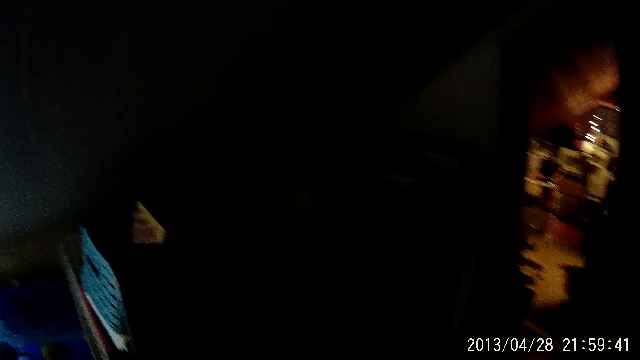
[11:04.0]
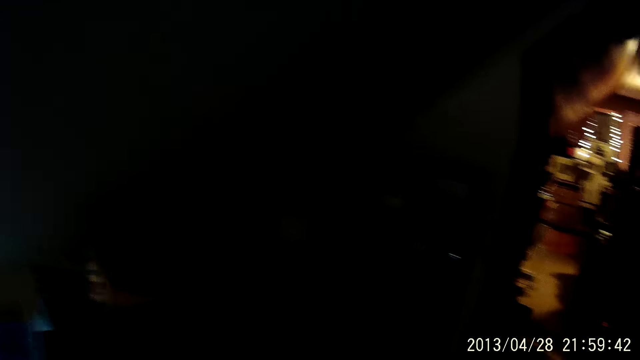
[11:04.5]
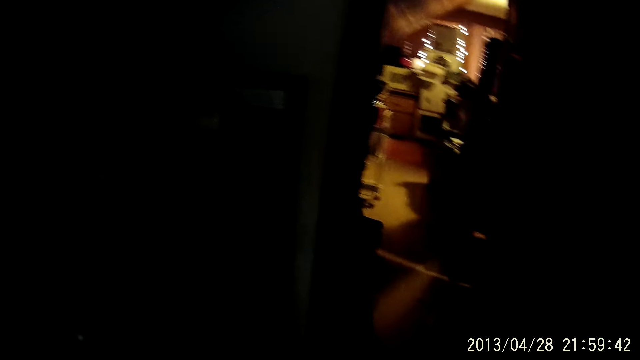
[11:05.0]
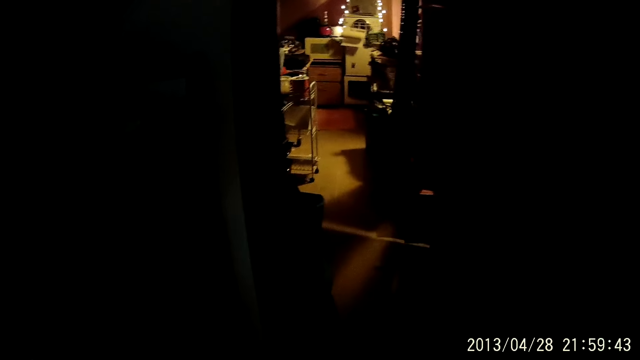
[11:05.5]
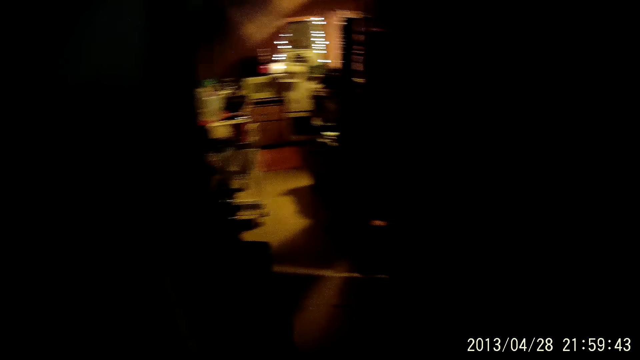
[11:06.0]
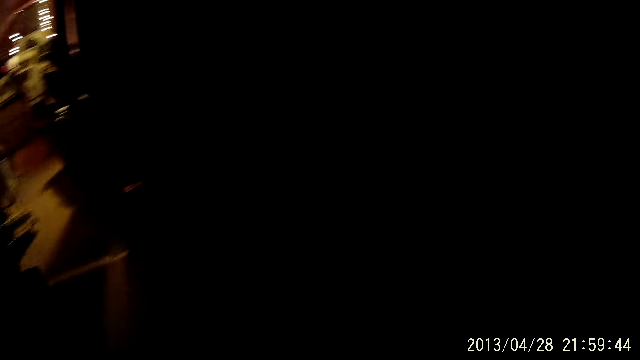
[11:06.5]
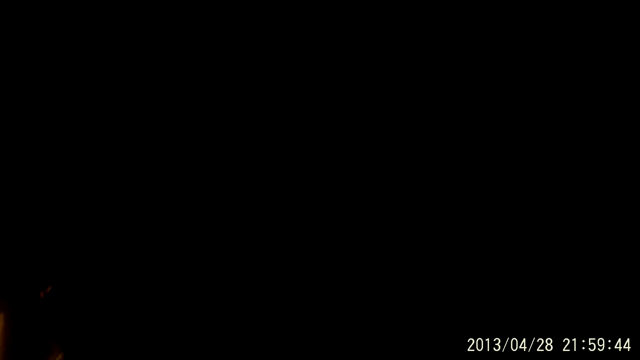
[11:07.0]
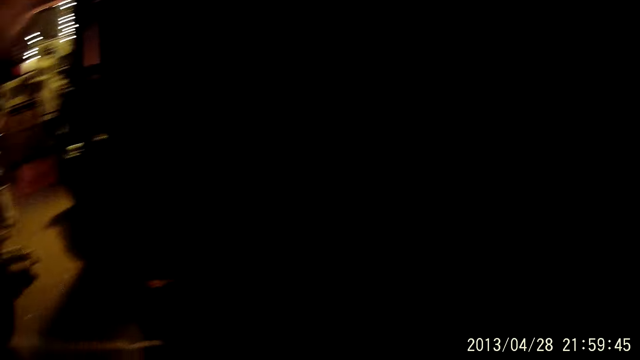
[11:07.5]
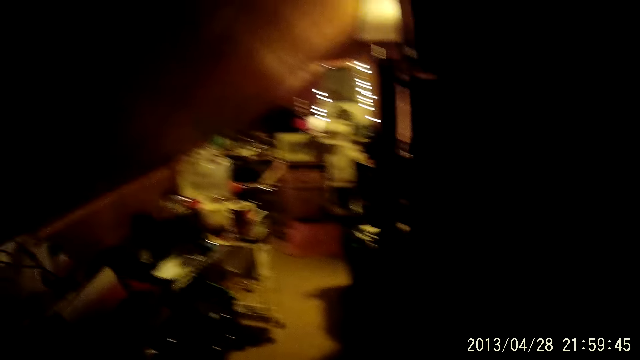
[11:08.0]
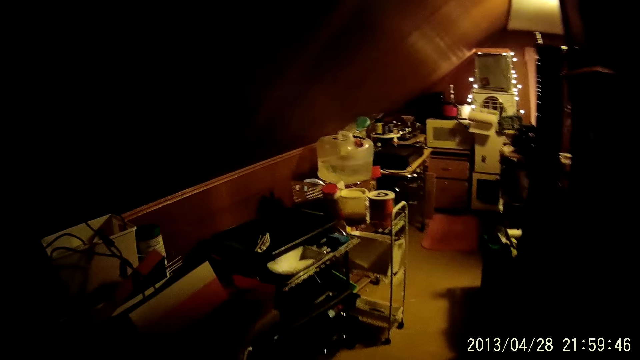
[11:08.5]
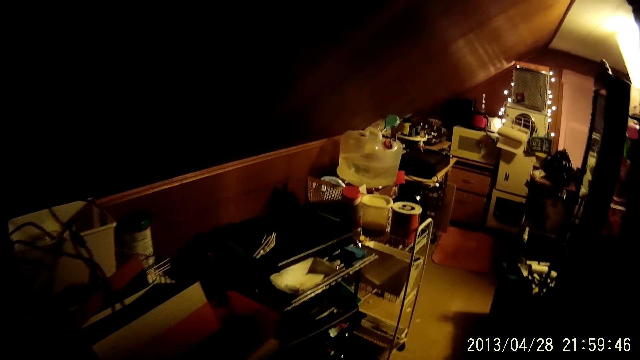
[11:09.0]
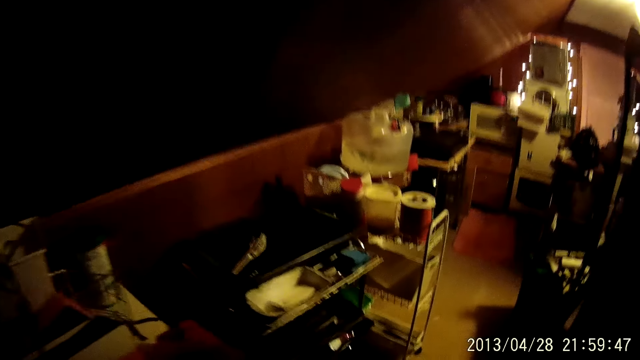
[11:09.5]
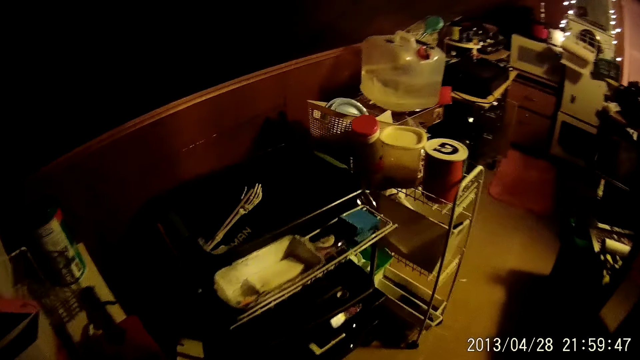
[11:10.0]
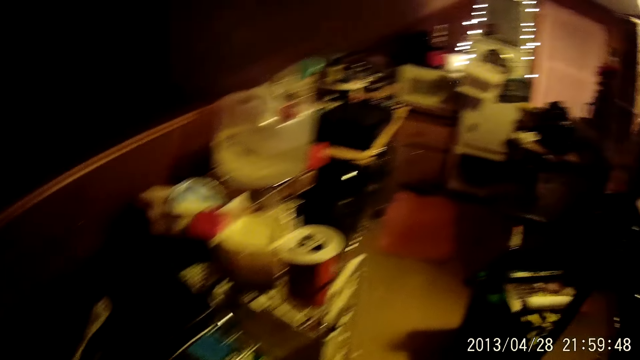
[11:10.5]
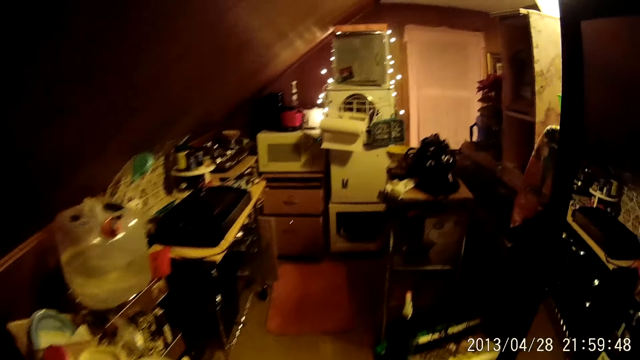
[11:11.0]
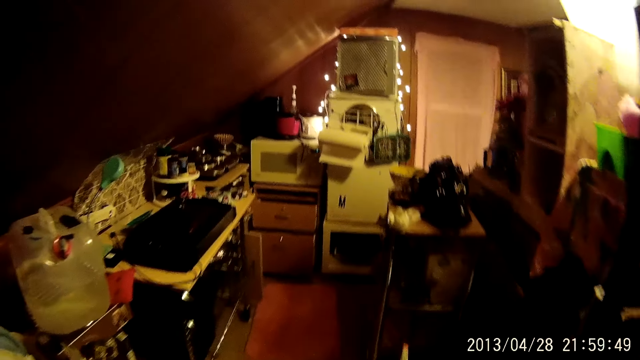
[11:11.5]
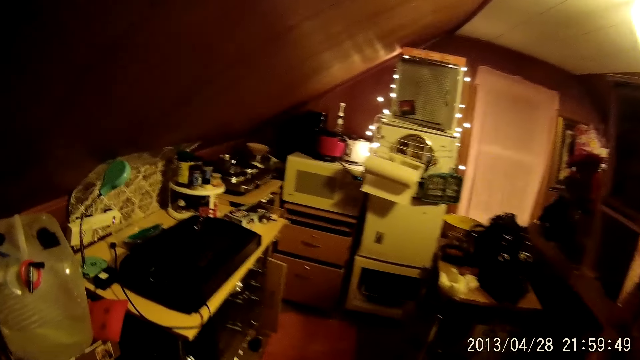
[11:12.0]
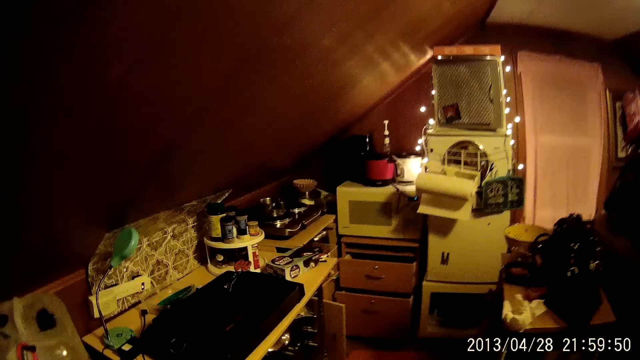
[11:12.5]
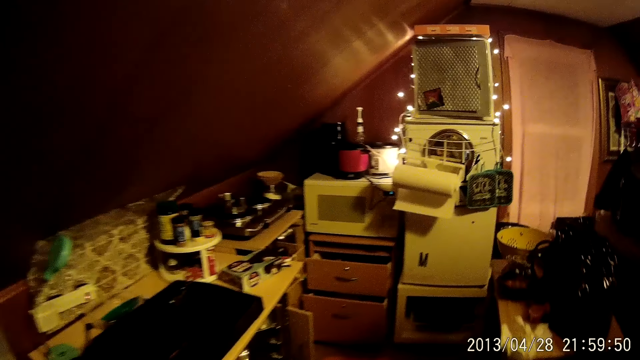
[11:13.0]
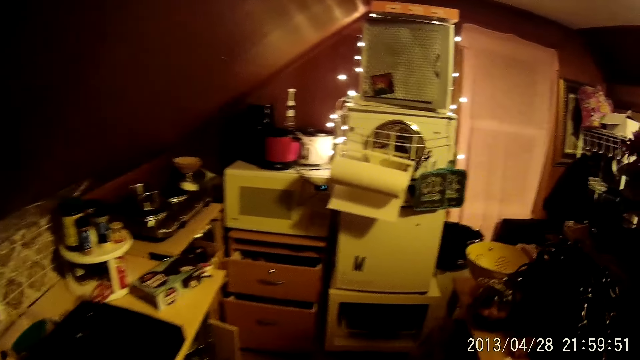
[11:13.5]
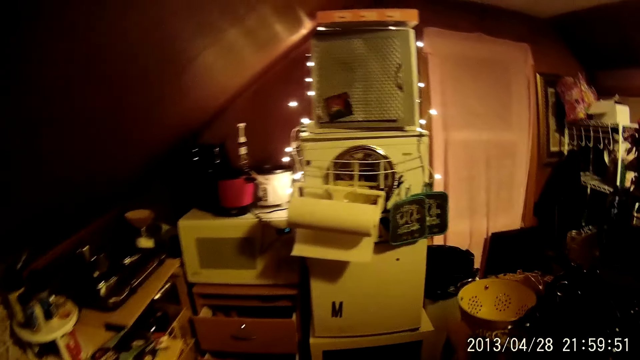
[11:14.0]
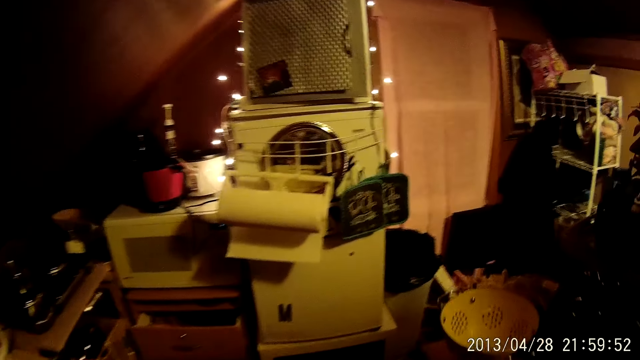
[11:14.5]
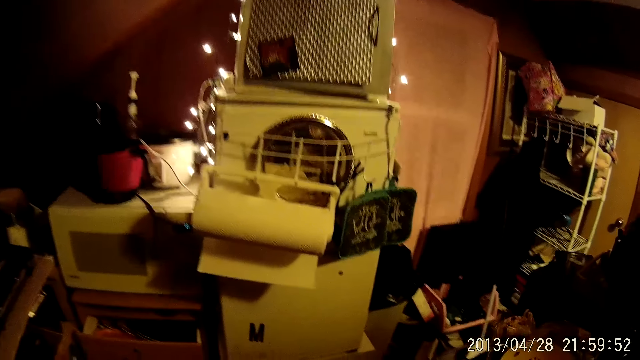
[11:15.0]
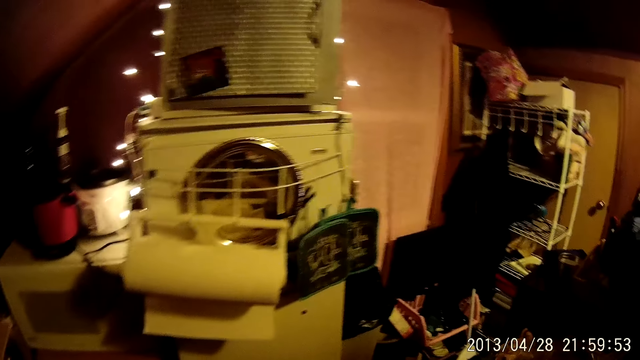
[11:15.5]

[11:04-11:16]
The camera wearer moves around.

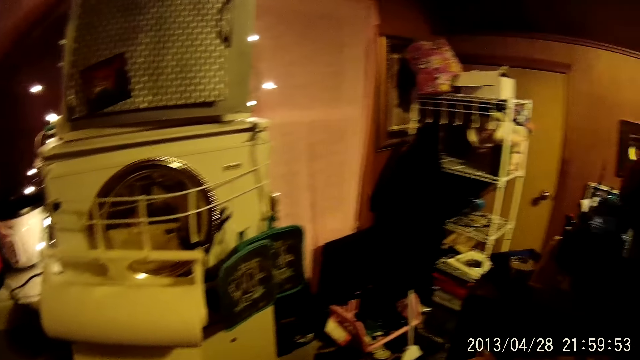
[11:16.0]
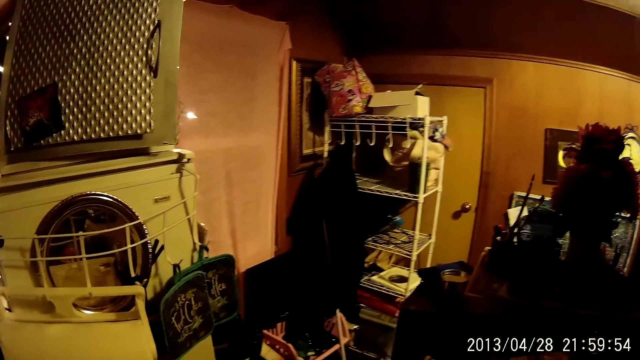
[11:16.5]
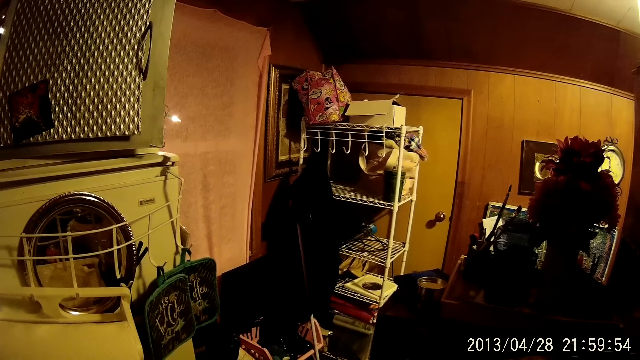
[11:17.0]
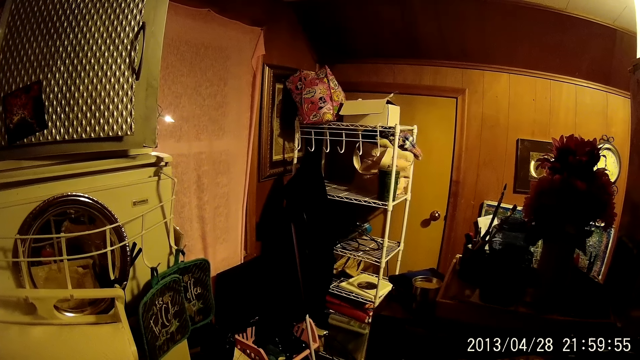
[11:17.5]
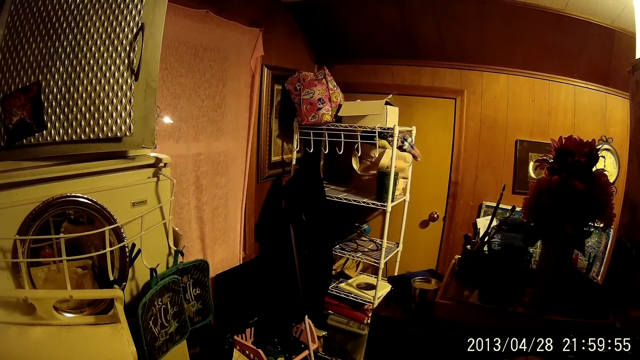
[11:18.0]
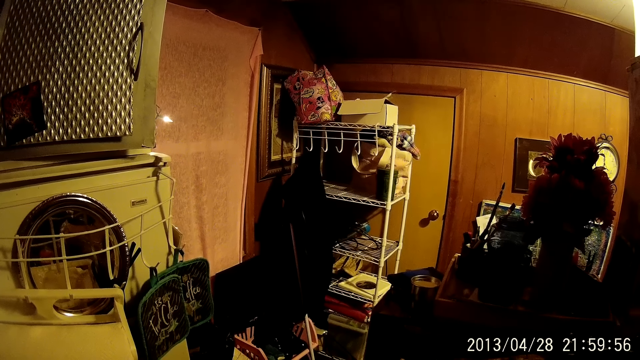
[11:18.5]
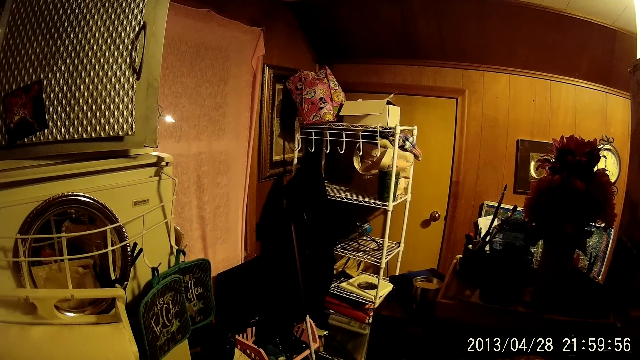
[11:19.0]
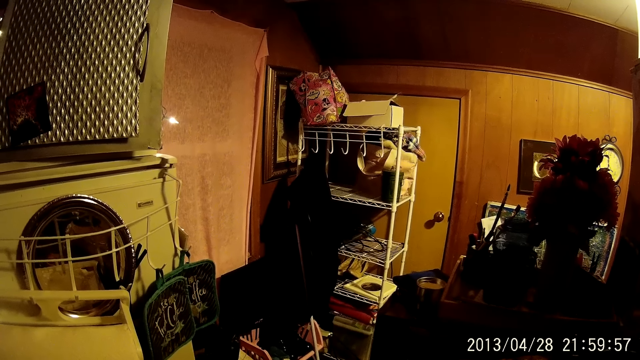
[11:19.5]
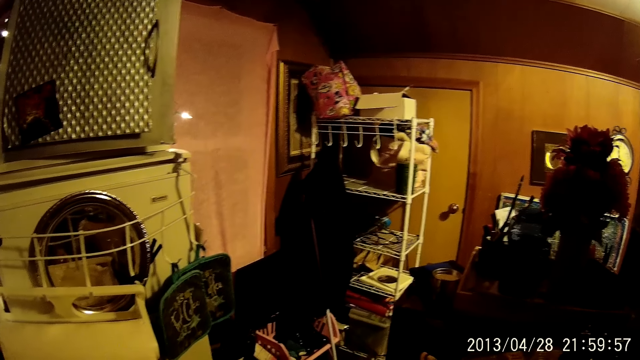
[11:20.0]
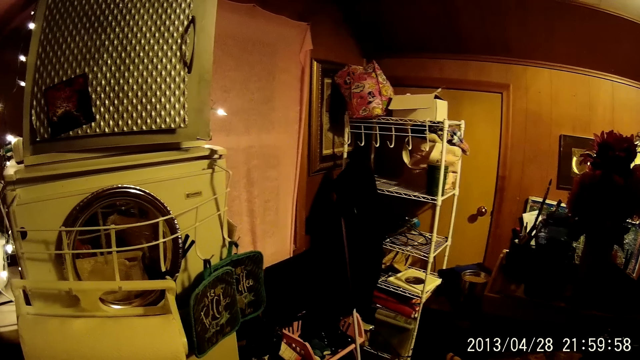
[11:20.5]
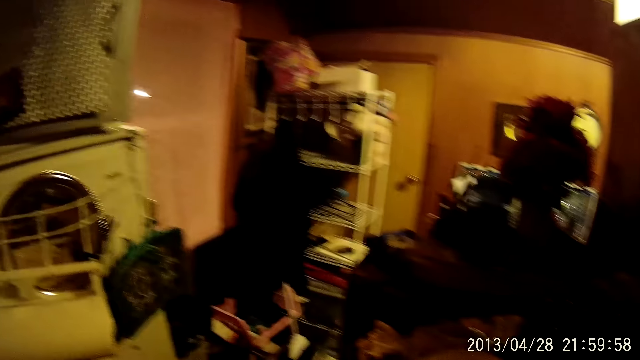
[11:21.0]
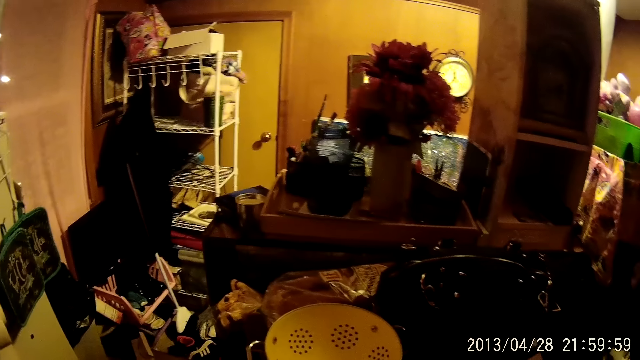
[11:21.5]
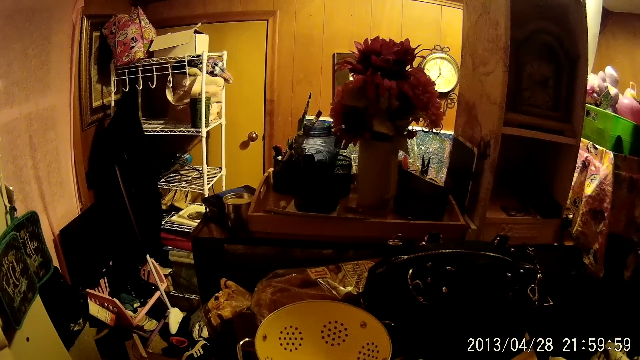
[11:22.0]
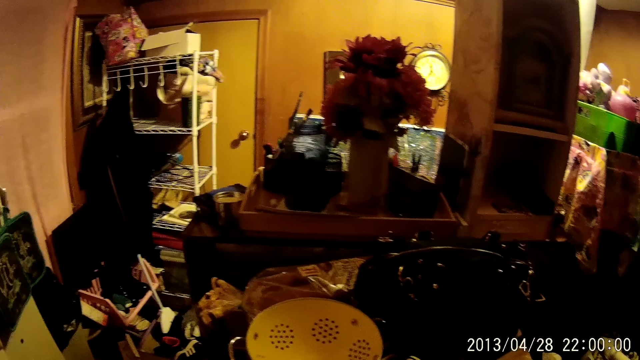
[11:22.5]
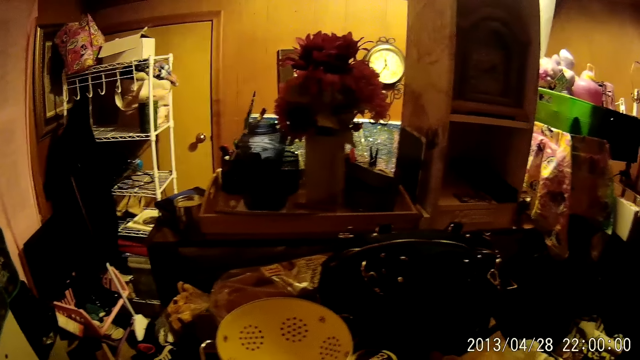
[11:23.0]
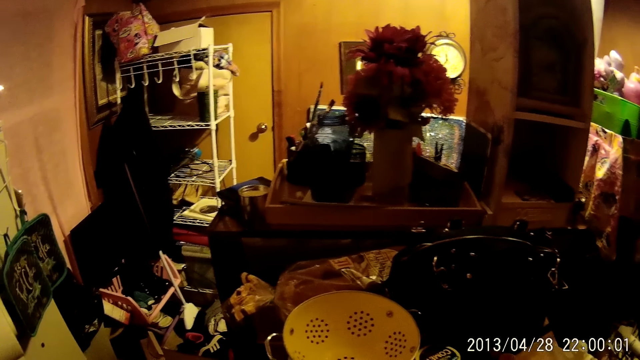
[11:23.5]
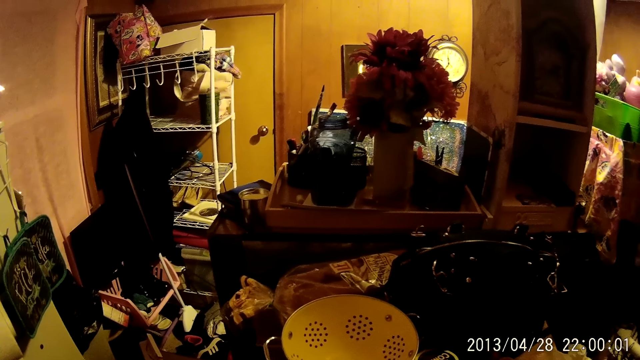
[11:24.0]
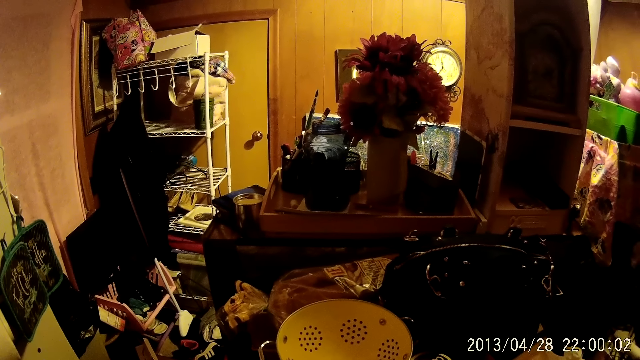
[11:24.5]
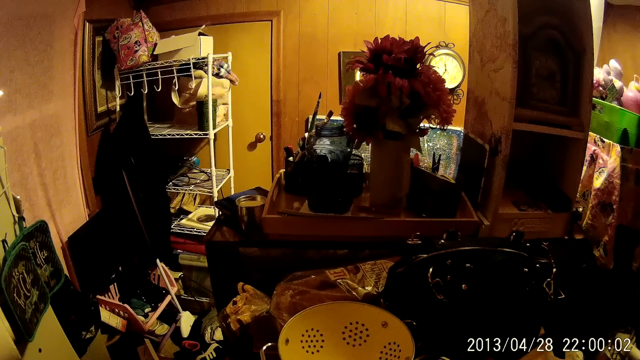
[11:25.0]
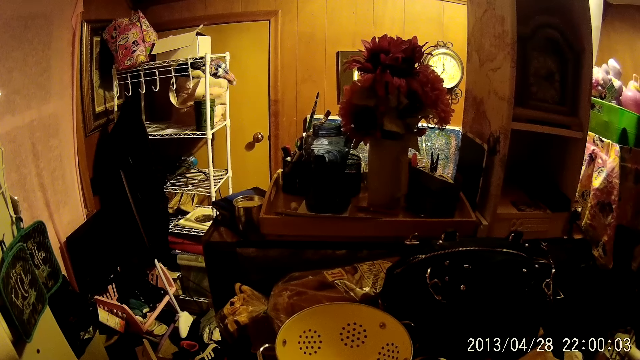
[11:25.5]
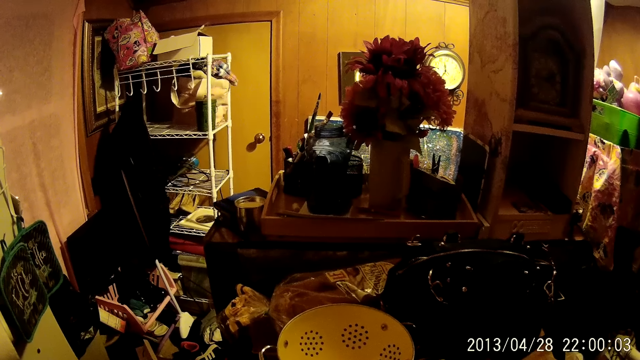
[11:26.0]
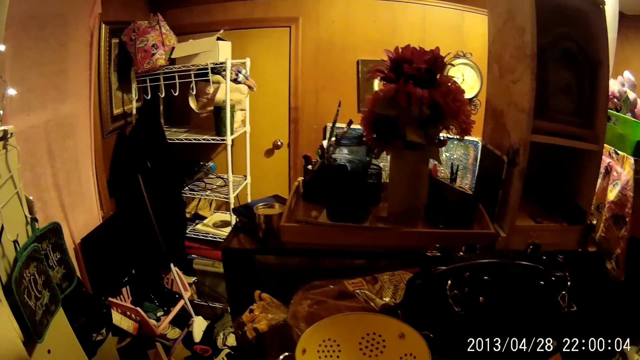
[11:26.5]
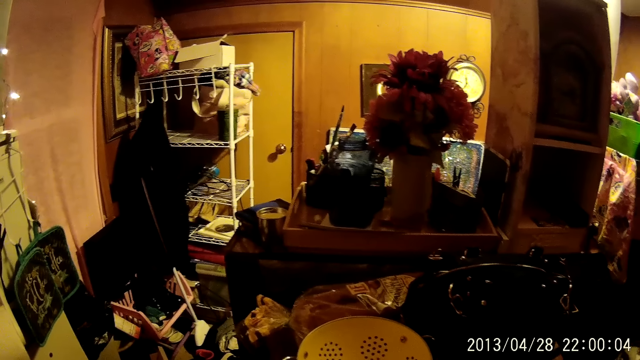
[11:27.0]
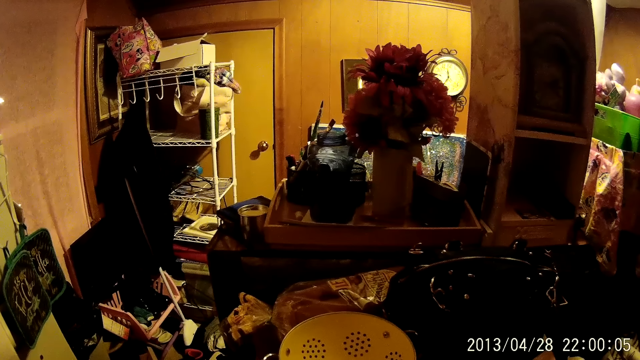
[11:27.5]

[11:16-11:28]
The camera wearer looks around.
